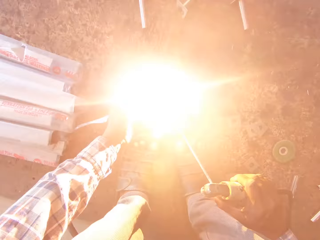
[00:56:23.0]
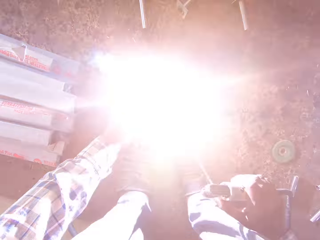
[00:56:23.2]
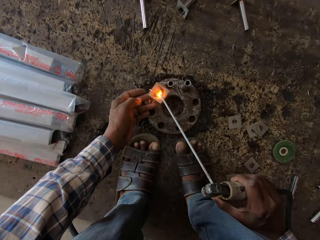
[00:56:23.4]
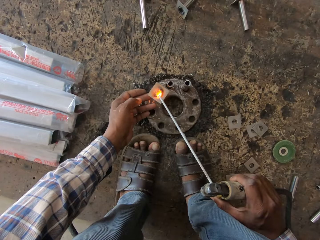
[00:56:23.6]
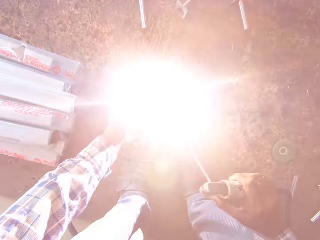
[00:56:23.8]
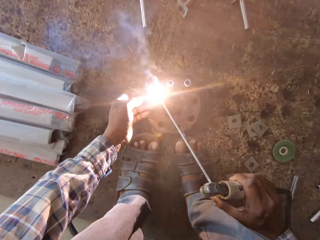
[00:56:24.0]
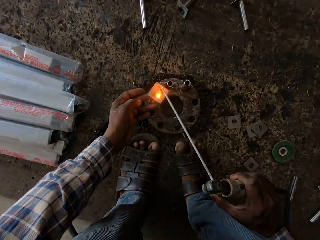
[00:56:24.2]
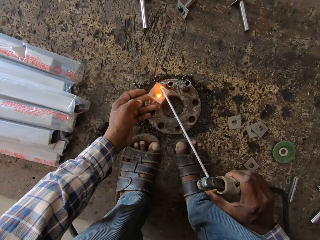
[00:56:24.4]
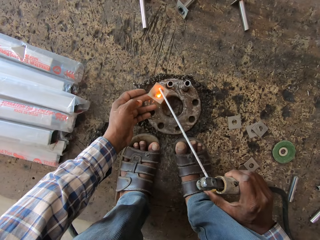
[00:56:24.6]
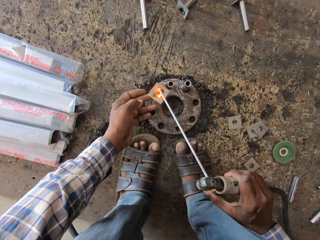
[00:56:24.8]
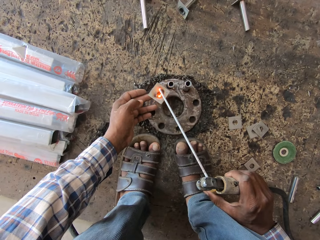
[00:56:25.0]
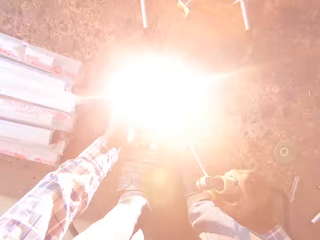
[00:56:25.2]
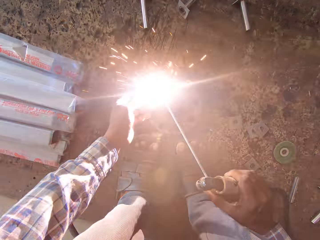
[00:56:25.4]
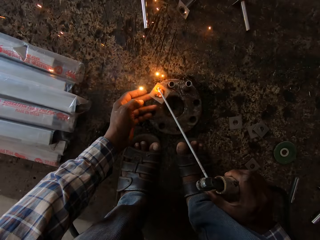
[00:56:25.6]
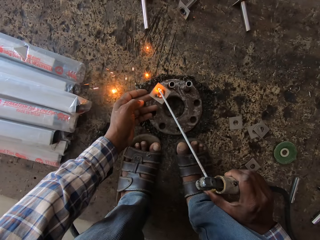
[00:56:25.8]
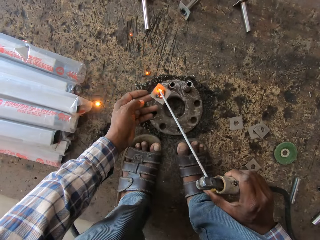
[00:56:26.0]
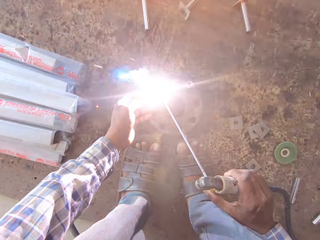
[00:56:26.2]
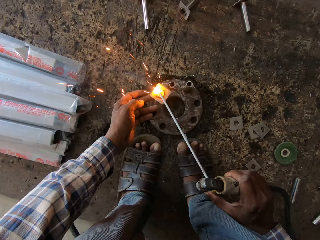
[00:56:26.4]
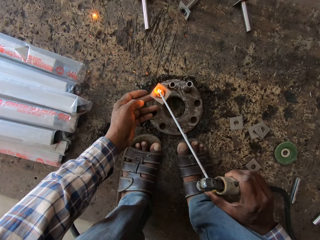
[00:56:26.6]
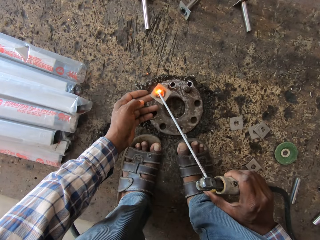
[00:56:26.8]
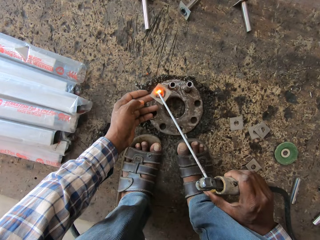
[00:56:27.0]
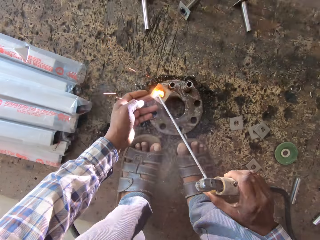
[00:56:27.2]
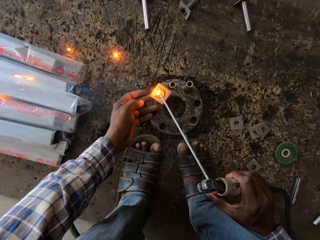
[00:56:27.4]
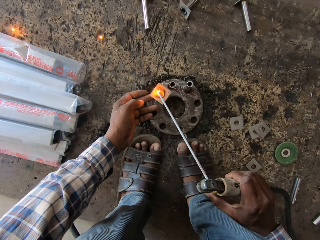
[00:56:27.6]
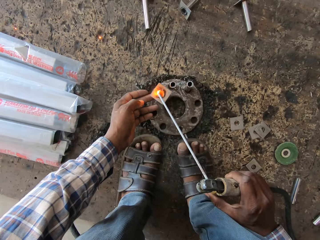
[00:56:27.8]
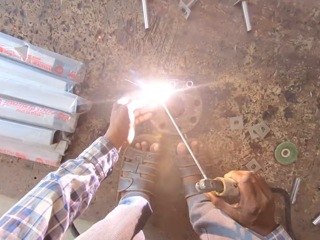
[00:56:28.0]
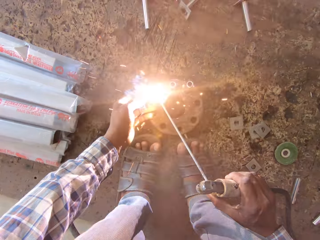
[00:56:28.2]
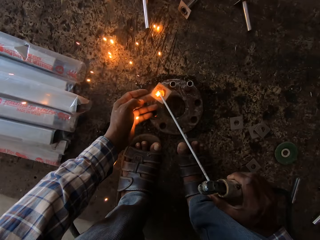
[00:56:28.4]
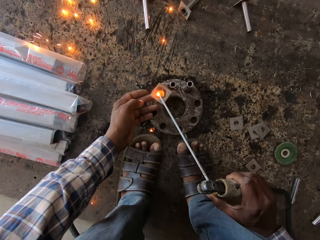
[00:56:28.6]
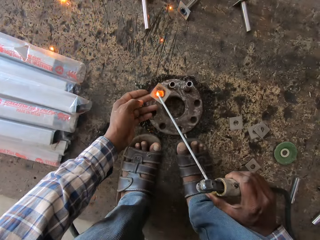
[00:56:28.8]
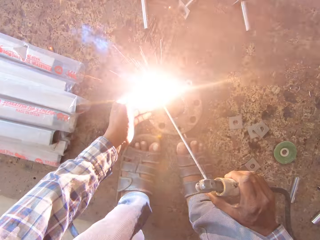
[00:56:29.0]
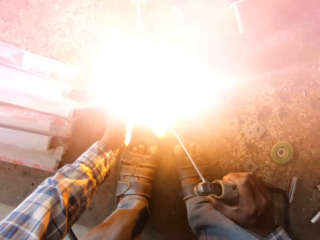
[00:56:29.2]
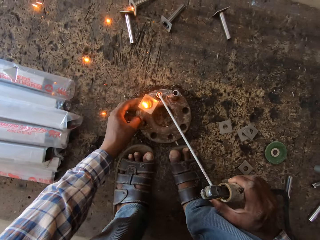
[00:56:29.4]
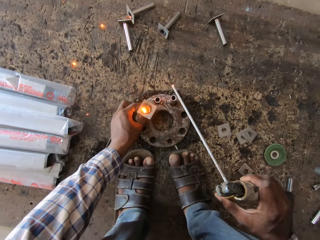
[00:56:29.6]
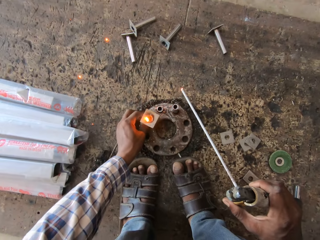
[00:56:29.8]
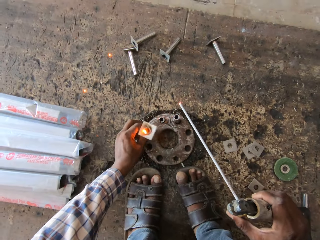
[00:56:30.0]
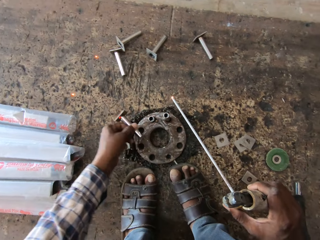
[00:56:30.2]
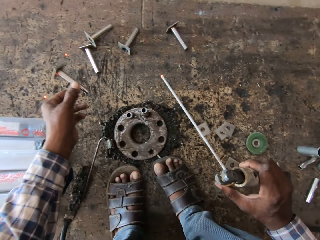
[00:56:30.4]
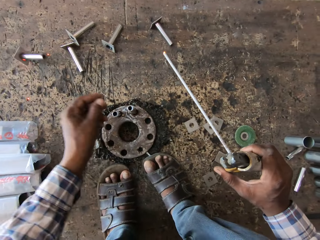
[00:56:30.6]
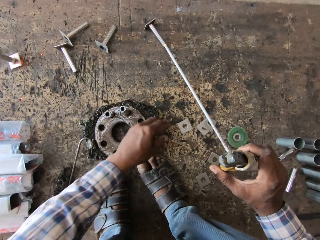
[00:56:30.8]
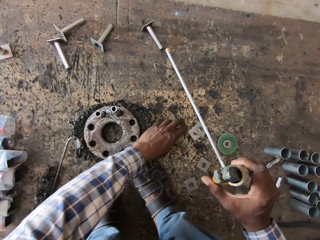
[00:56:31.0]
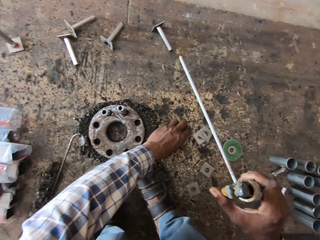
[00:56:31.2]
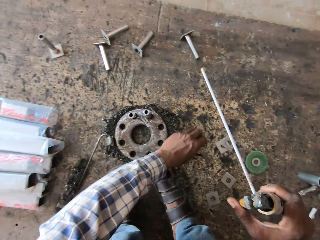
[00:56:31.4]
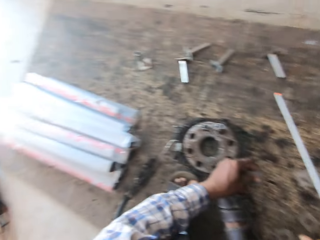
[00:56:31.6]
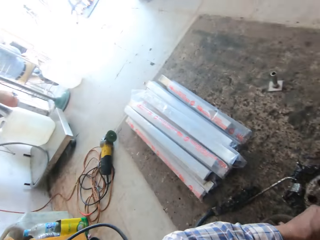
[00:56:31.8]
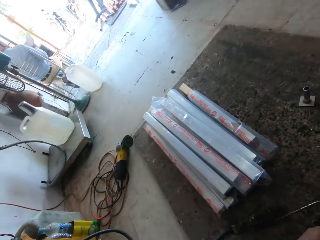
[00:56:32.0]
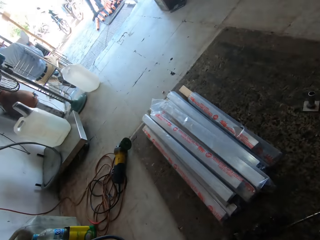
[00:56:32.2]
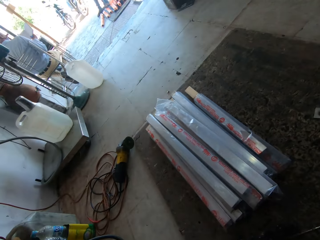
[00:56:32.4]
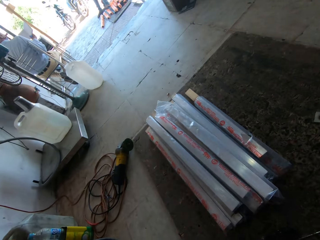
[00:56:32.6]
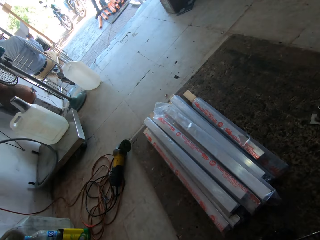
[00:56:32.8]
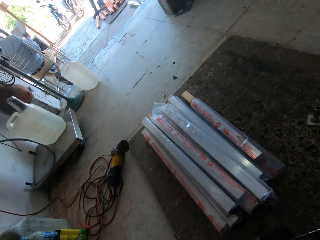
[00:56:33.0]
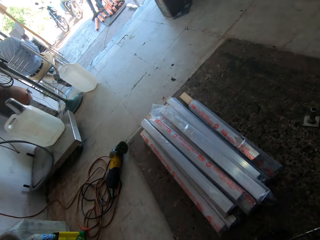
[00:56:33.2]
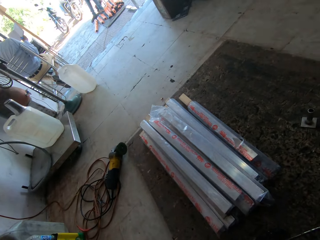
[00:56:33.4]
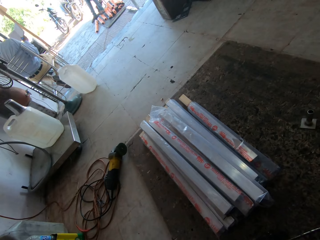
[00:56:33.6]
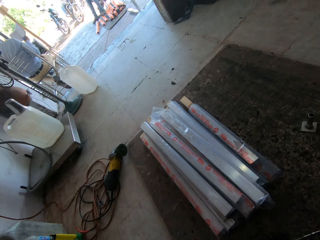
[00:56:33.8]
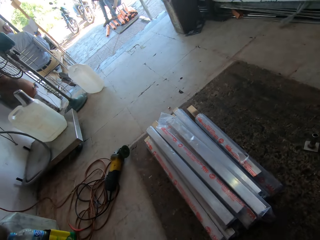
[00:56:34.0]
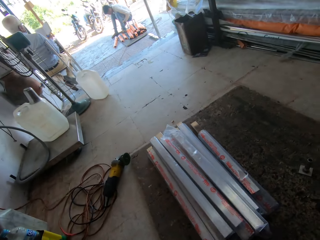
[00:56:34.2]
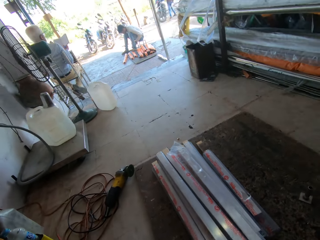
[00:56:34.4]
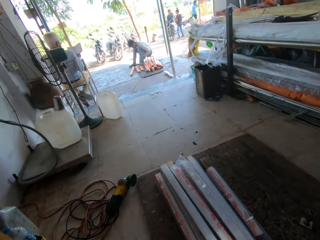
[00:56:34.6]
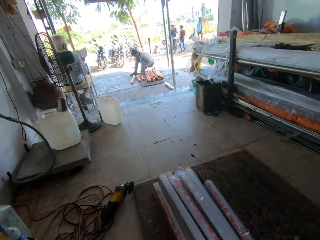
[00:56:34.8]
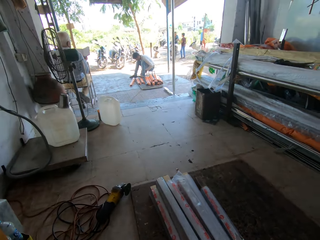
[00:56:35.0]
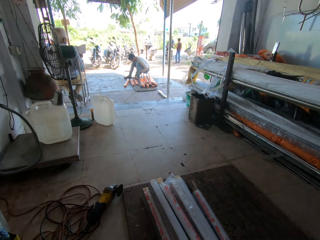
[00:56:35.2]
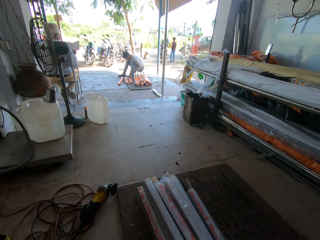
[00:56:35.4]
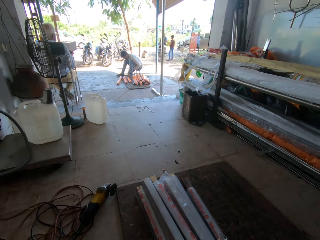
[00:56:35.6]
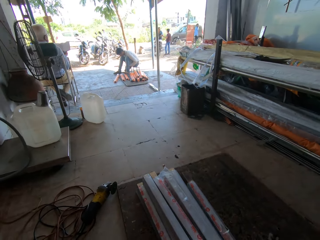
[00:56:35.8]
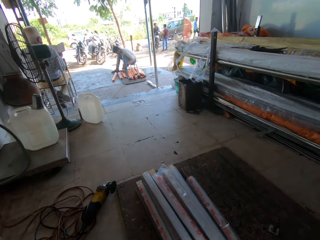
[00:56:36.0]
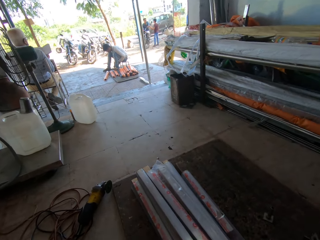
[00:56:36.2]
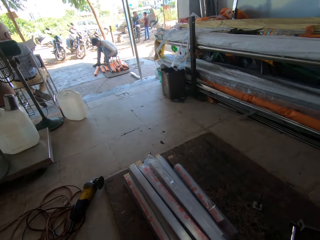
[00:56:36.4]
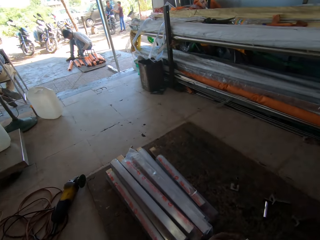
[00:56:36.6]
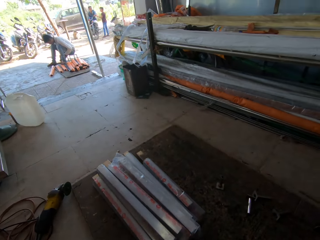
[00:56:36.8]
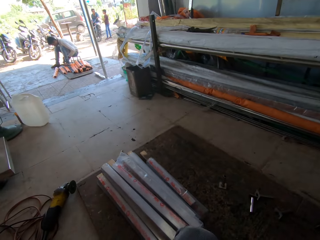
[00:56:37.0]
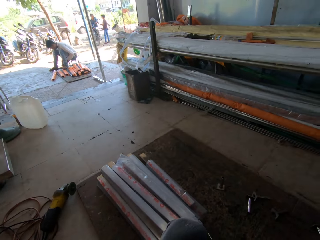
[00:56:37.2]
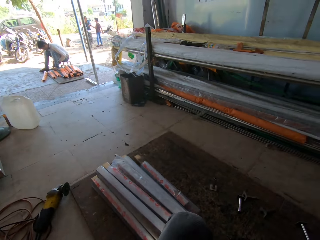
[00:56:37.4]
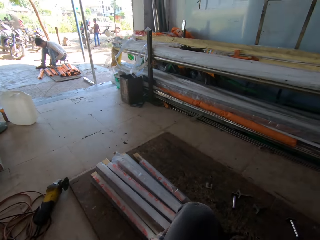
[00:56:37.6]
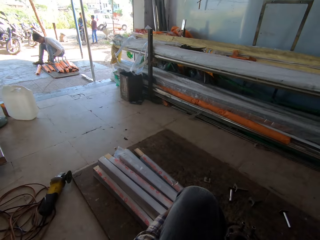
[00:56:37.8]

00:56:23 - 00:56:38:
The camera wearer welds the base plate and the steel pipe with the welding torch in his right hand. He removes the welded steel pipe from the flange with his left hand. He throws the welded steel pipe on the floor with his left hand. He picks up a base plate from the floor with his left hand. He looks to the left. He interacts with a man.

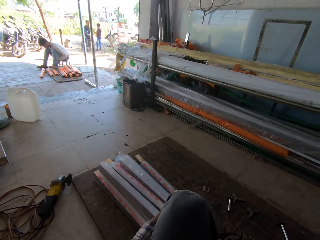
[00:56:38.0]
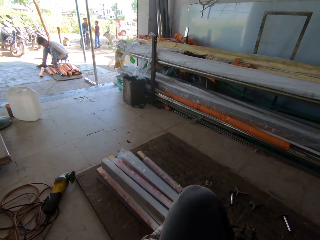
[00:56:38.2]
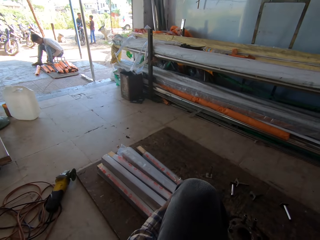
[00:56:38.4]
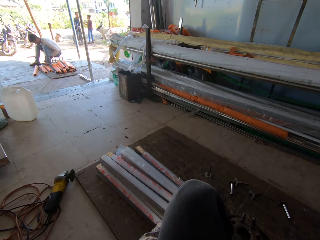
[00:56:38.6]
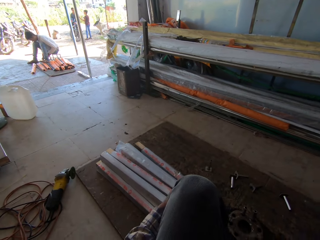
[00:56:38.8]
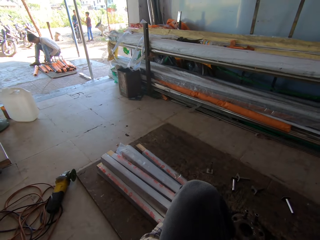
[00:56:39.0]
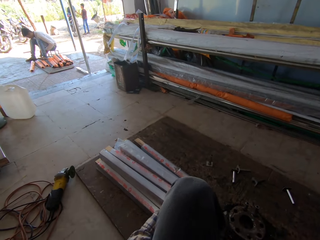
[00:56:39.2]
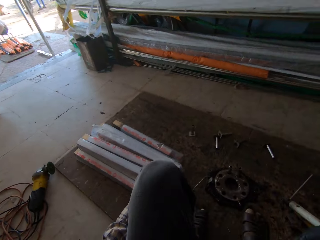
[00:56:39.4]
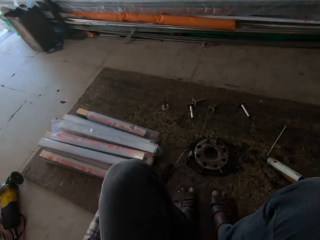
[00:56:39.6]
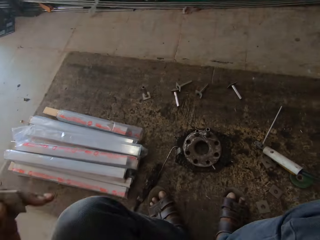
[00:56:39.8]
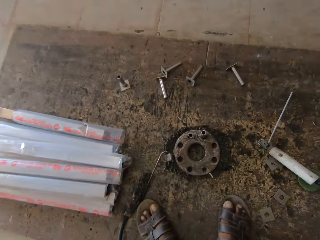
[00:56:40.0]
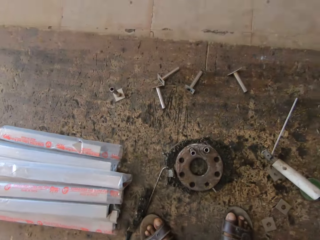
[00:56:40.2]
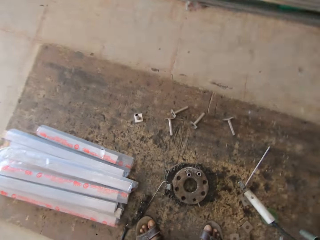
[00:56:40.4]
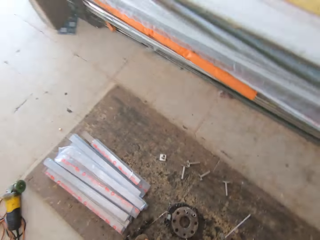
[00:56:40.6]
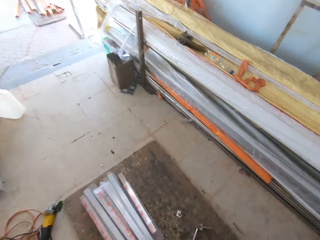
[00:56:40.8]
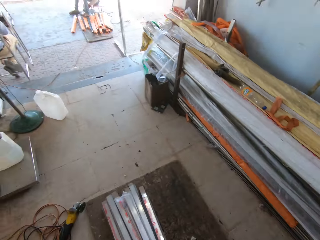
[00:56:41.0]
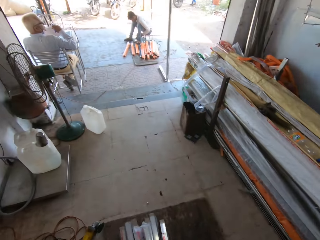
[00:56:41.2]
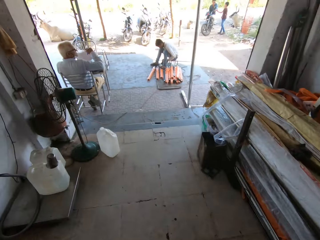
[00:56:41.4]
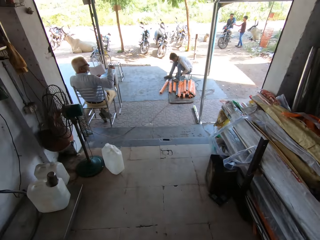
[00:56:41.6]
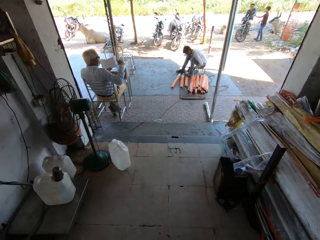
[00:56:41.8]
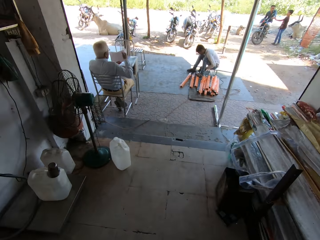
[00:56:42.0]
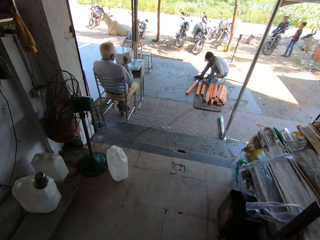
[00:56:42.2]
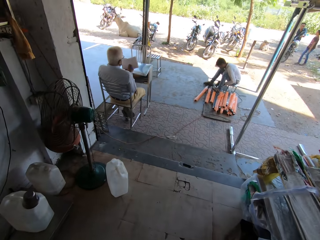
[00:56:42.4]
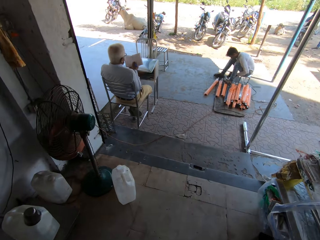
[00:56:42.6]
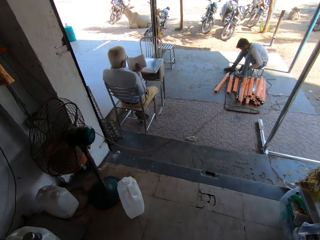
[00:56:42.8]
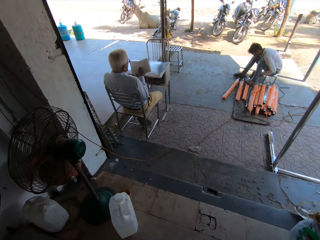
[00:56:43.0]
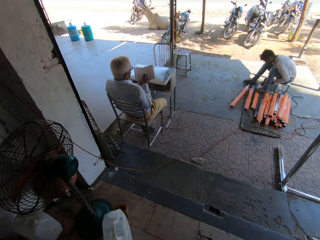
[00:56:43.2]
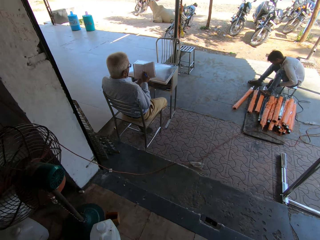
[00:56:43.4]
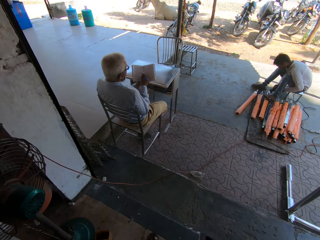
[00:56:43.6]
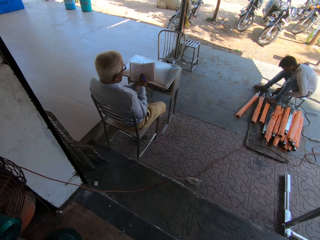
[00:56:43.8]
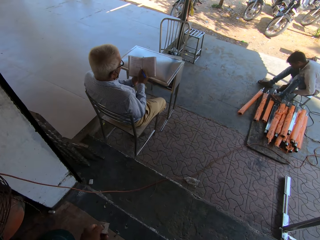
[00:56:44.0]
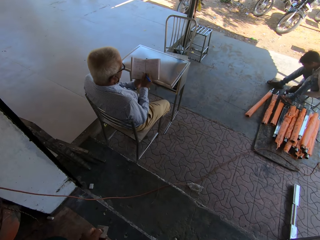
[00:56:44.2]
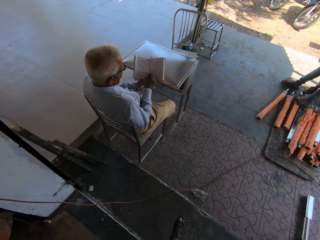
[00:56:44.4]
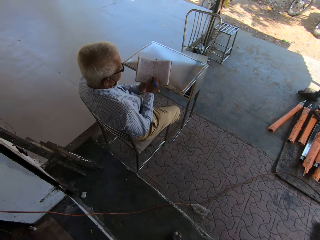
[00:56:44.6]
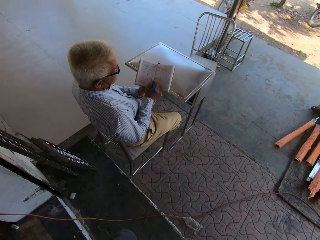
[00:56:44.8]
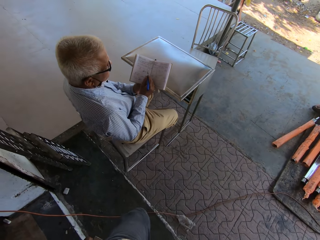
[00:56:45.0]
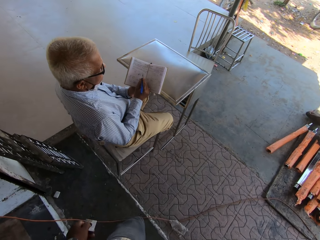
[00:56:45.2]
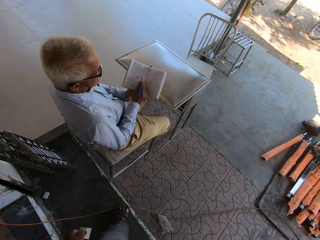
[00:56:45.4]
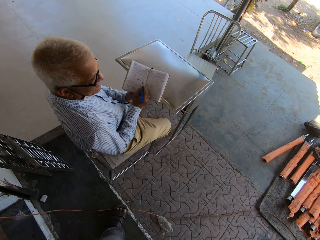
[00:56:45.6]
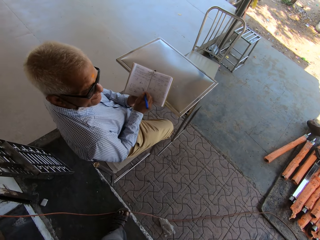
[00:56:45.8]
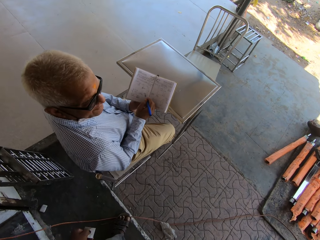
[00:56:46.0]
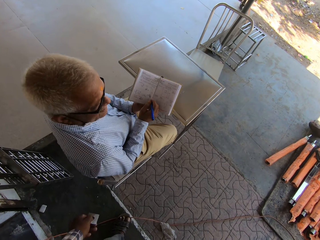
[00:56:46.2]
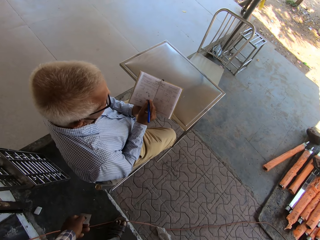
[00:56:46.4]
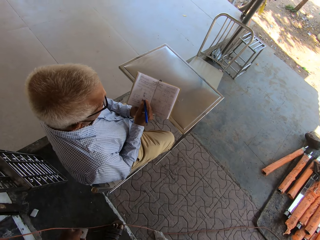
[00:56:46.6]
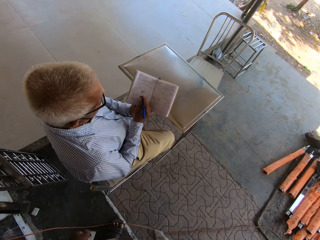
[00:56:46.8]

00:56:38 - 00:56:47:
The camera wearer stands up. The man holds a book with his left hand. The camera wearer starts walking. The man holds a pen with his right hand and writes on the book with the pen in his right hand.
